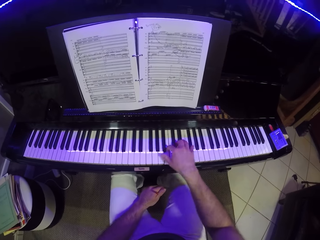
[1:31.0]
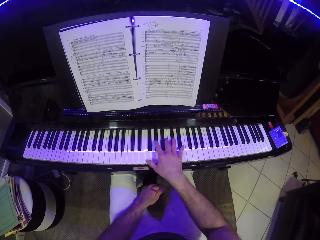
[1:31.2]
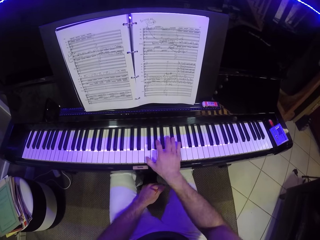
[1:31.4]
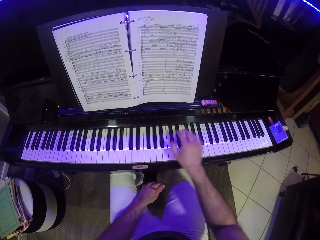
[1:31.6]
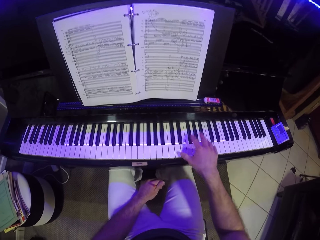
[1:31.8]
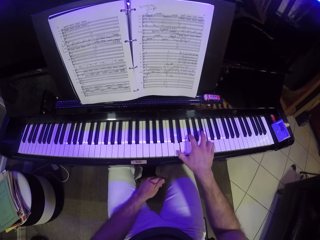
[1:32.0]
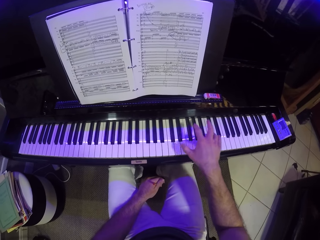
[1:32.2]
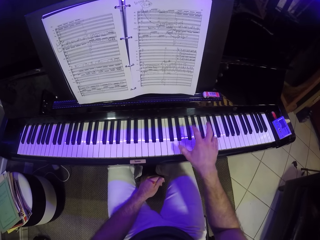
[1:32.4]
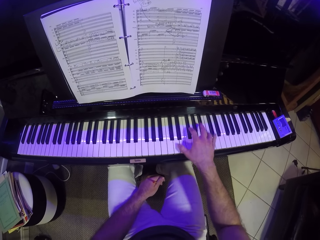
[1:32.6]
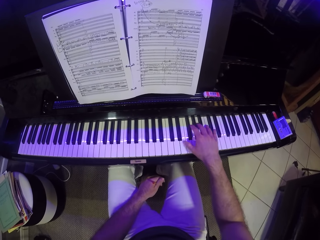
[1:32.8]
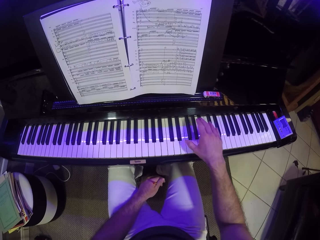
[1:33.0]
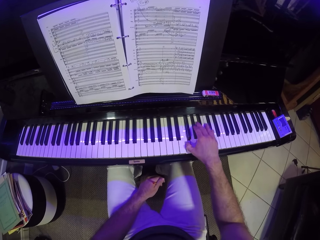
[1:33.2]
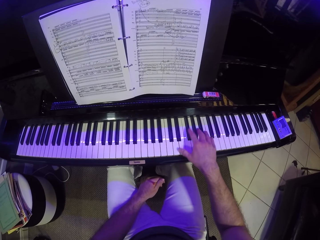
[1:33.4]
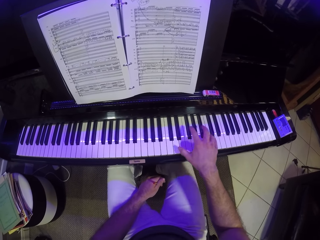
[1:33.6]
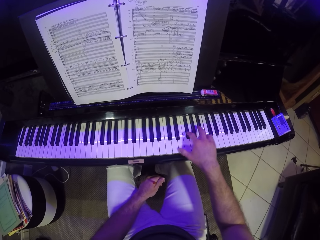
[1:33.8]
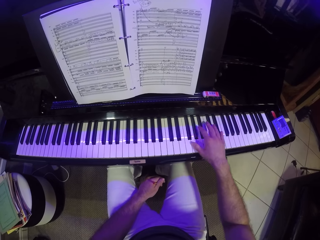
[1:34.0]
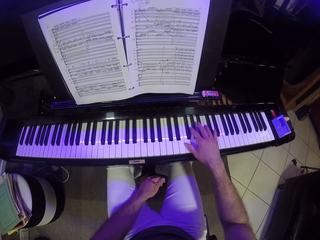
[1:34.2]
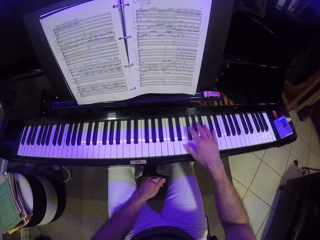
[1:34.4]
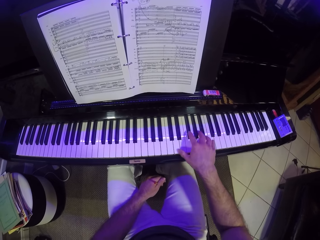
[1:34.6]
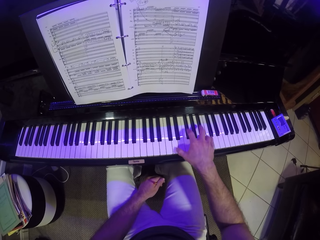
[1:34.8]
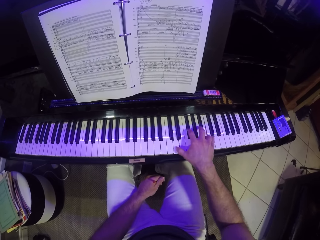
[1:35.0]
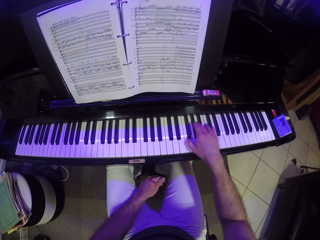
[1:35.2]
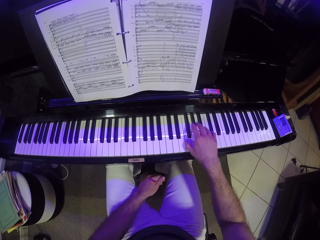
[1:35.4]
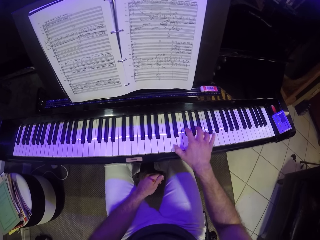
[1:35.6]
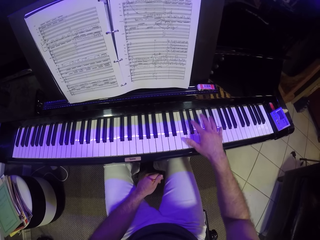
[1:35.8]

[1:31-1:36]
The camera wearer plays the piano with his right hand.

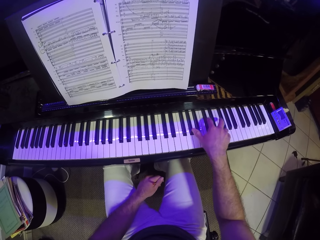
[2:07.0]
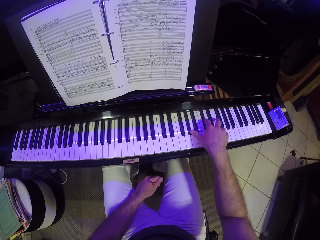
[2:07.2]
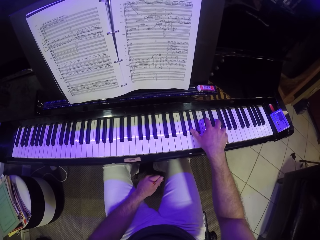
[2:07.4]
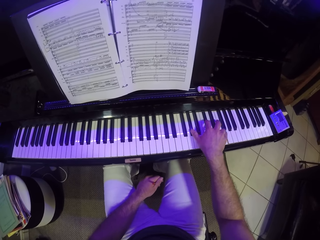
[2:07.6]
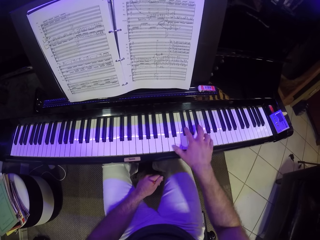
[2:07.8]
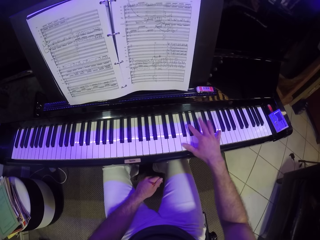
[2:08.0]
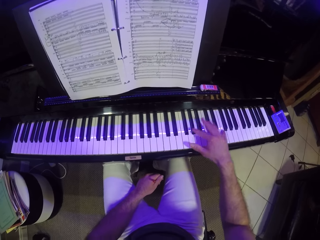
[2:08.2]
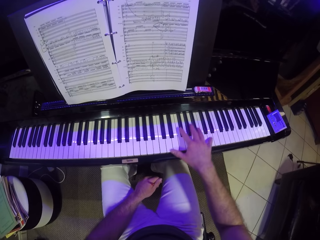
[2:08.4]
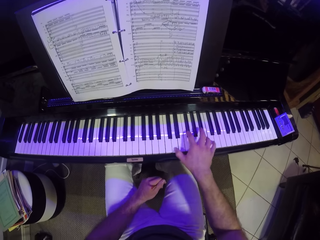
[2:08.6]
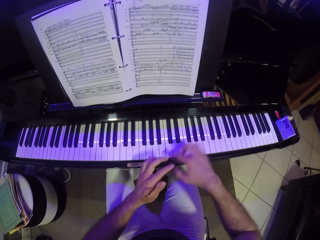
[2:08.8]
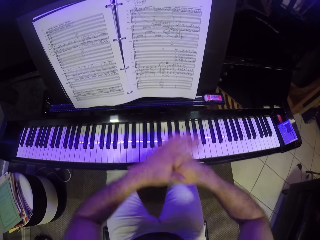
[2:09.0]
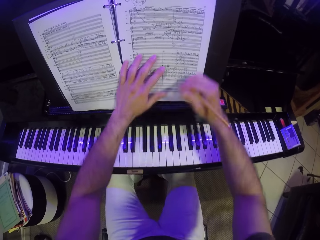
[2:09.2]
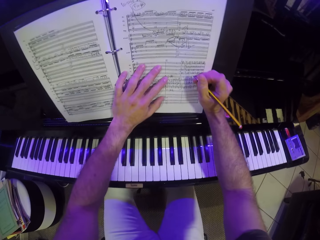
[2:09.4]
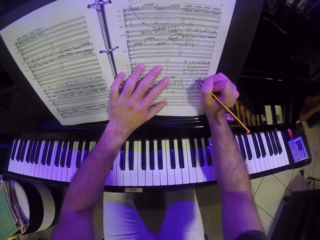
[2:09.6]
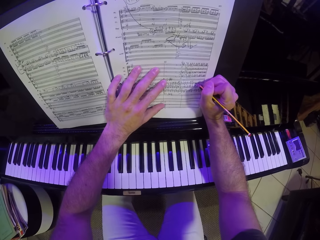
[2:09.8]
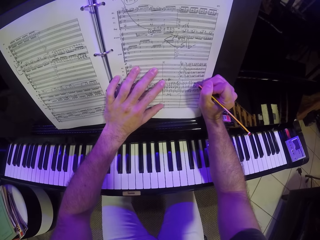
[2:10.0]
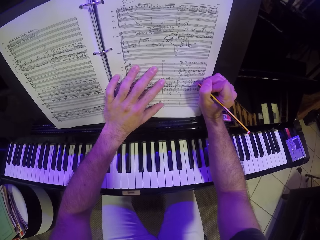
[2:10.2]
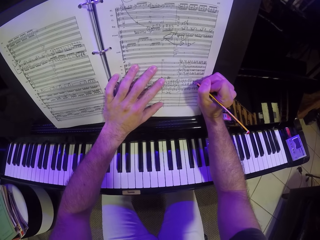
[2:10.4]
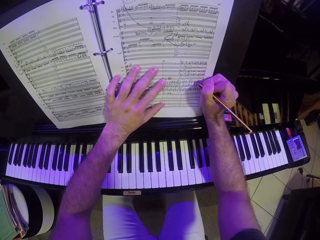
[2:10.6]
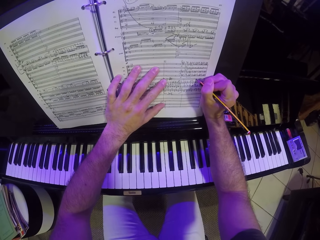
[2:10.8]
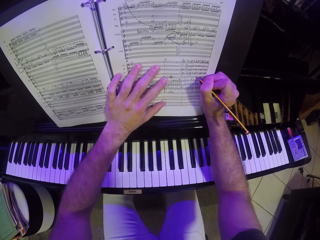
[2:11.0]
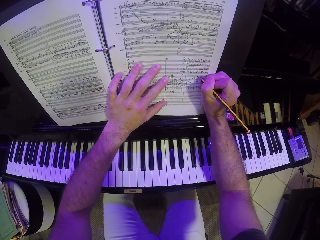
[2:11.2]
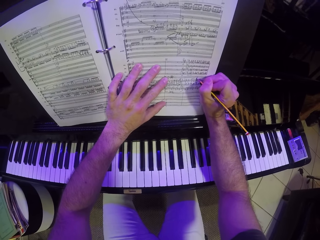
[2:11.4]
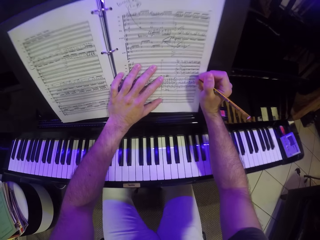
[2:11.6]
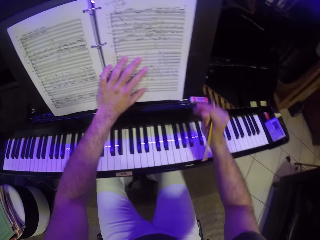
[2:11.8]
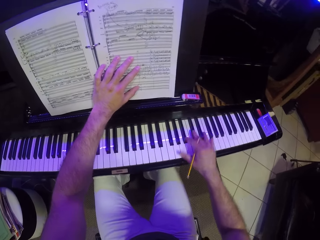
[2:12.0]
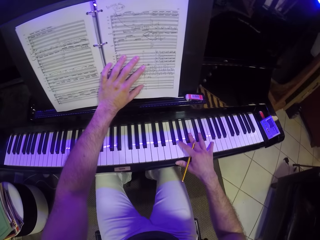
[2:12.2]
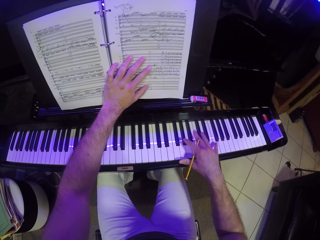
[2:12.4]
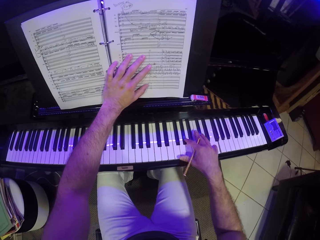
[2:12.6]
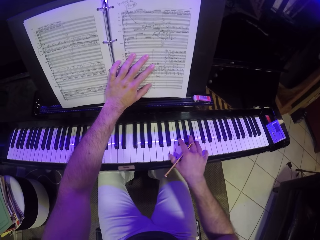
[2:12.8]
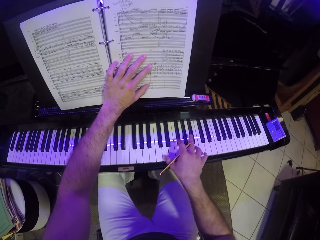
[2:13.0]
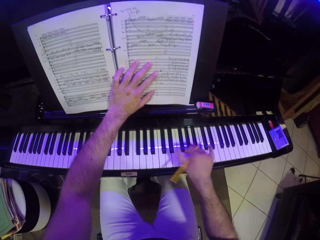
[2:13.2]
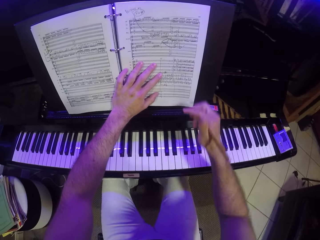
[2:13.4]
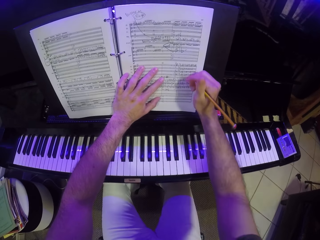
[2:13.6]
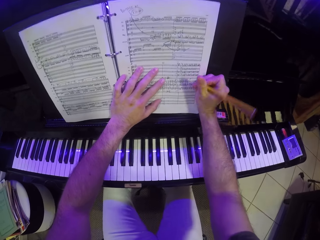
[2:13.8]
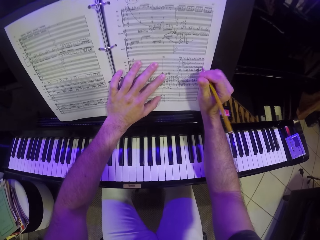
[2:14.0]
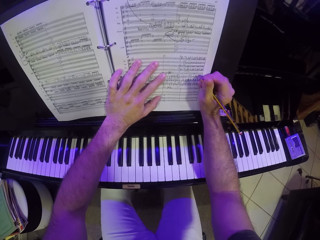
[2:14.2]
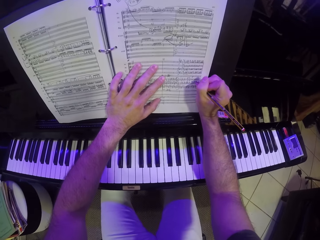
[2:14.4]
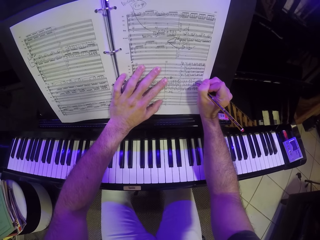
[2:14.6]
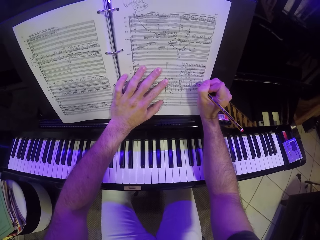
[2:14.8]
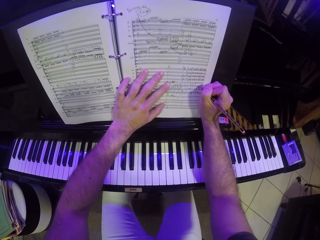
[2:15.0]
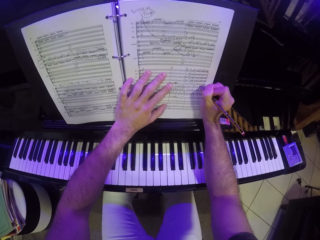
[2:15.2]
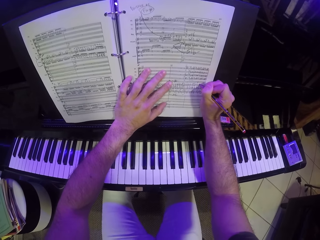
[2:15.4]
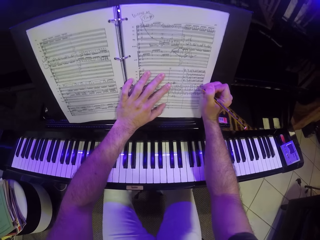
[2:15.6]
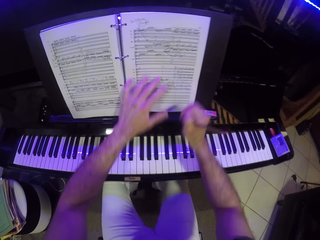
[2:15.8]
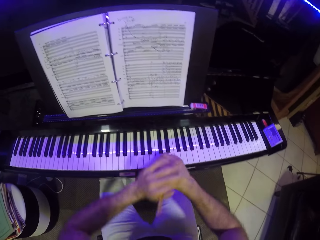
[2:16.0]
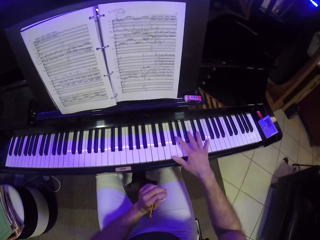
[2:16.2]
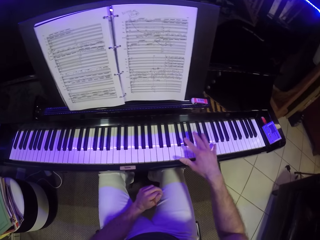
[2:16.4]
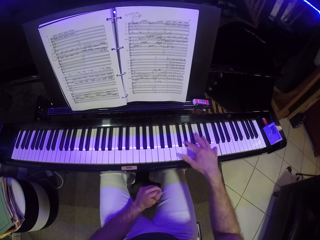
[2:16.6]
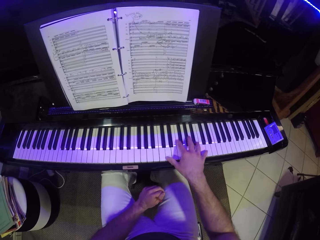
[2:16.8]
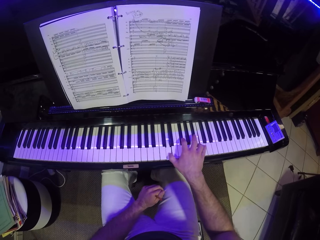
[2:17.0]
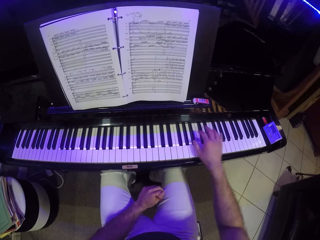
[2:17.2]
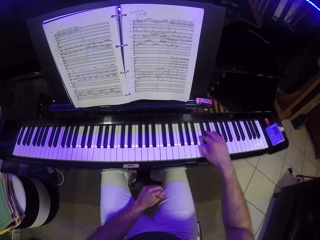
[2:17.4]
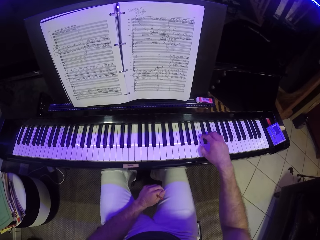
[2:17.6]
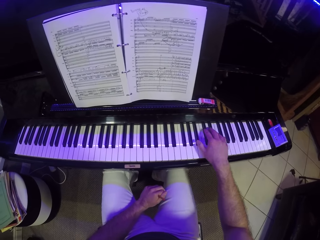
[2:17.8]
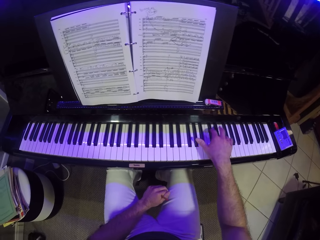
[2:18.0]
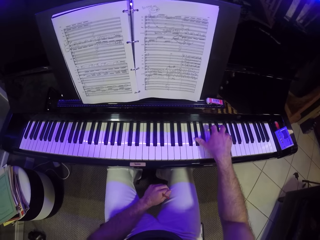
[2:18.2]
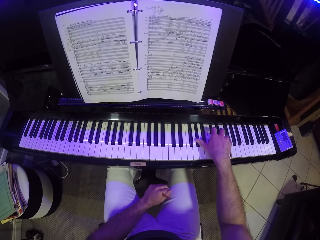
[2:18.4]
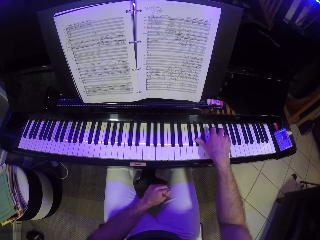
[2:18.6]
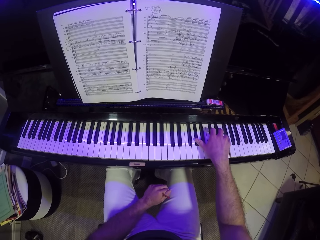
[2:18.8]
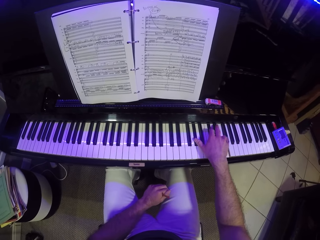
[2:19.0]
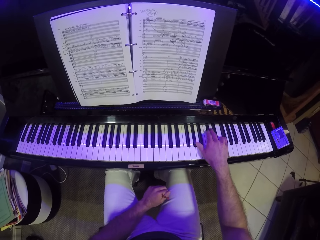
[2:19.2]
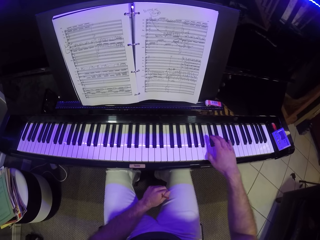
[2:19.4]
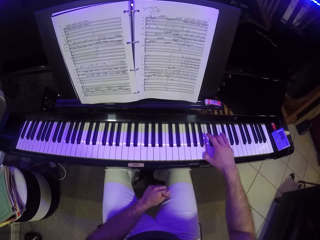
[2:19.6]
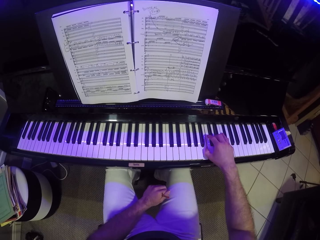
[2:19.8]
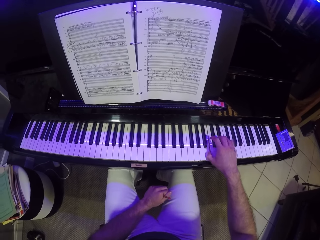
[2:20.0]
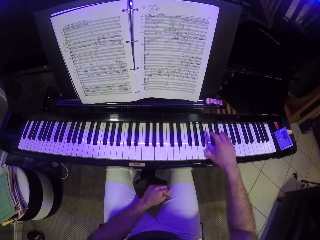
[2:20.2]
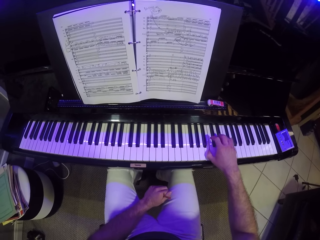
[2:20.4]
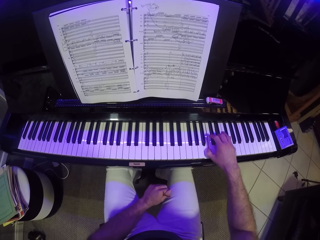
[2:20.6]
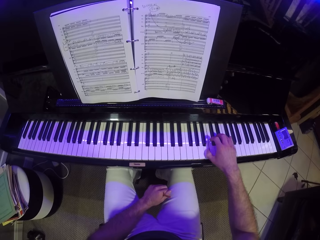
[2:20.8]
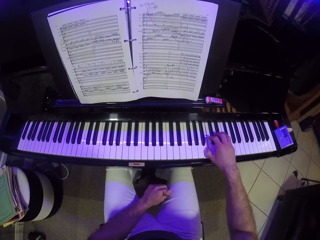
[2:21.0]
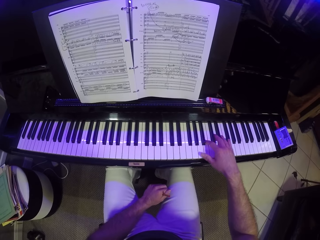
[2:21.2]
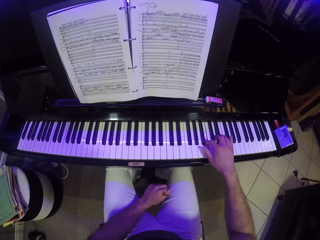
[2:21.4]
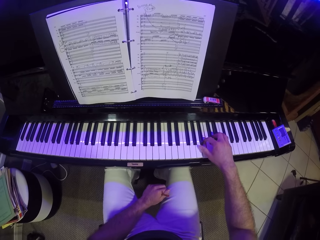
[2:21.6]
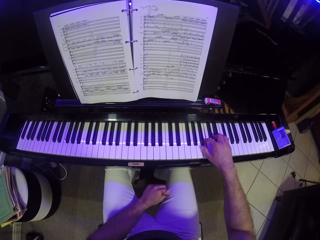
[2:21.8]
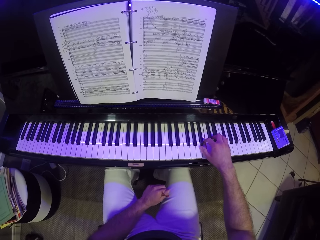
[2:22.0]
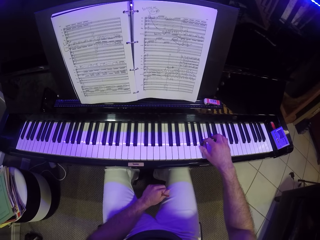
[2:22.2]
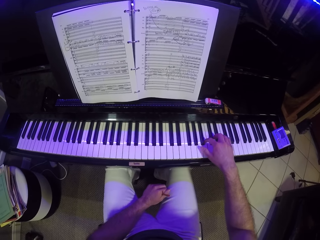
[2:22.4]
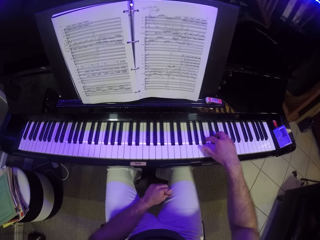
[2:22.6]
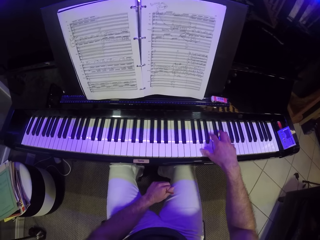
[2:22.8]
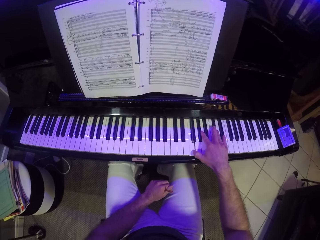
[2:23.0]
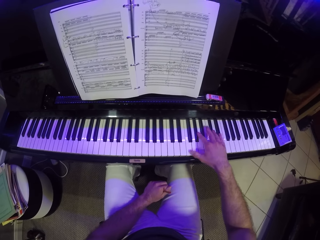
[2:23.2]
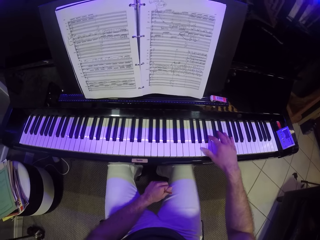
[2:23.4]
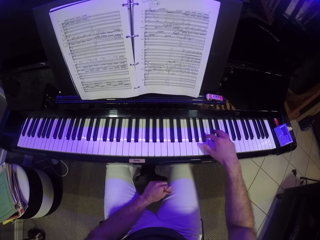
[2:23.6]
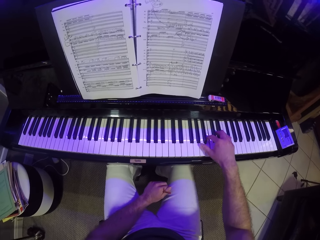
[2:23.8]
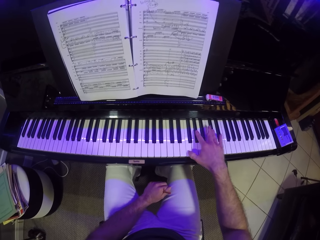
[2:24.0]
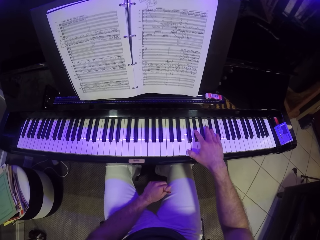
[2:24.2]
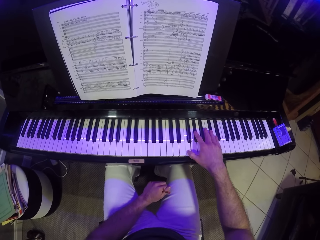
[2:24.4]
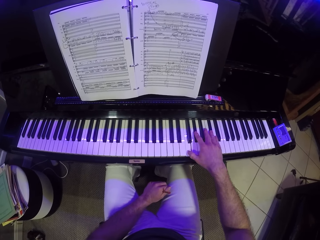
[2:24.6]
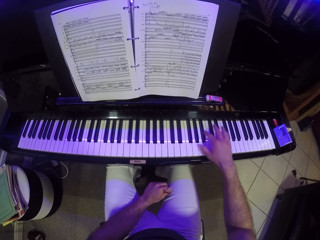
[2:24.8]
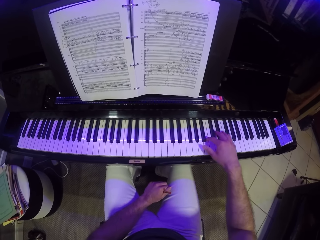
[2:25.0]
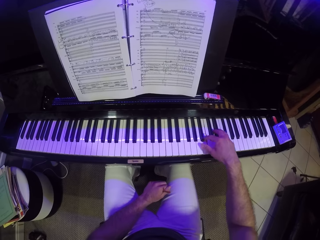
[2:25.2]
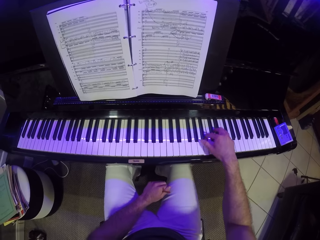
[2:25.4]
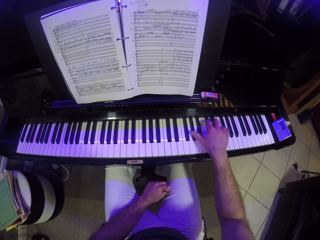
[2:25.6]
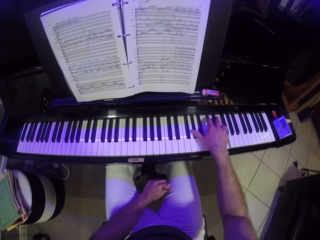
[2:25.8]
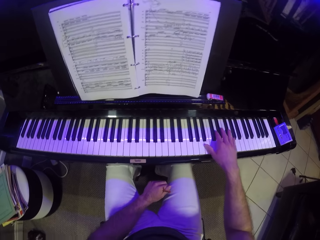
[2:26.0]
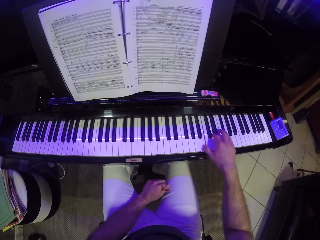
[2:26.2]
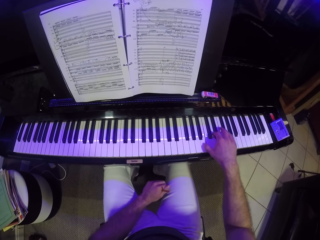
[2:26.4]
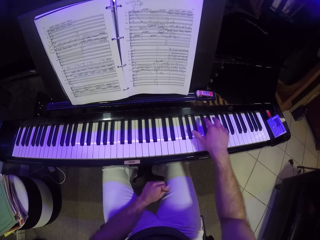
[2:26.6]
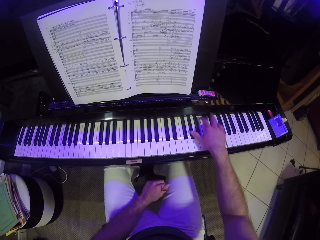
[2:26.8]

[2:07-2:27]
The camera wearer passes the pencil from his left hand to his right hand. He writes on the music sheet on the piano with his right hand. He plays the piano with his right hand. He writes on the music sheet on the piano with his right hand. He passes the pencil from his right hand to his left hand. He plays the piano with his right hand.
